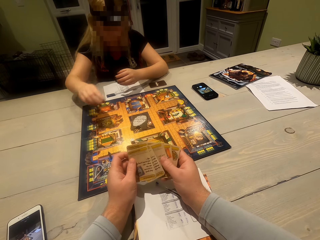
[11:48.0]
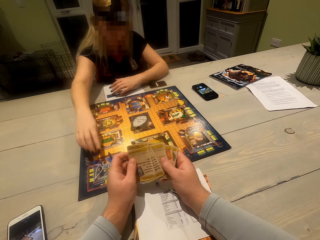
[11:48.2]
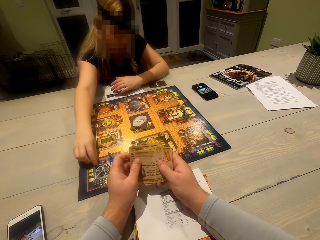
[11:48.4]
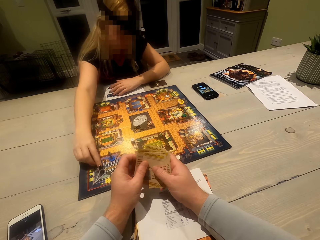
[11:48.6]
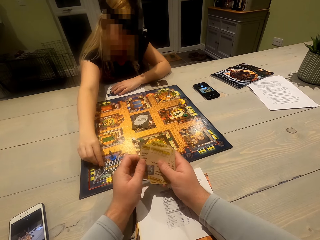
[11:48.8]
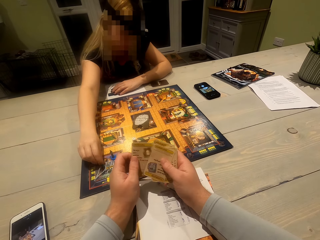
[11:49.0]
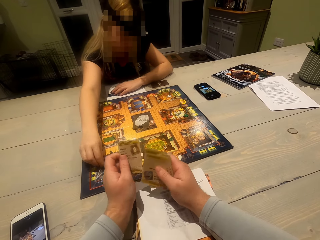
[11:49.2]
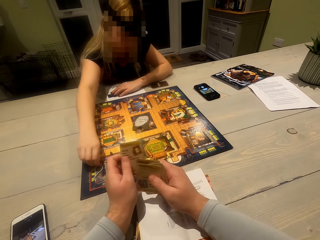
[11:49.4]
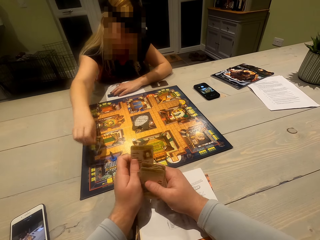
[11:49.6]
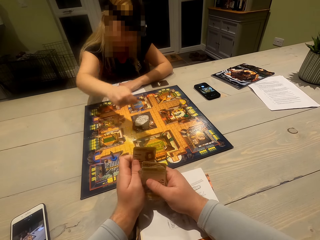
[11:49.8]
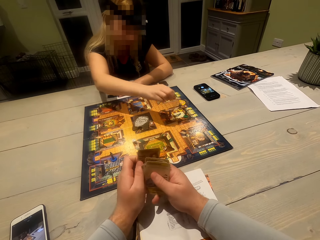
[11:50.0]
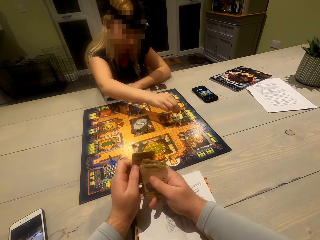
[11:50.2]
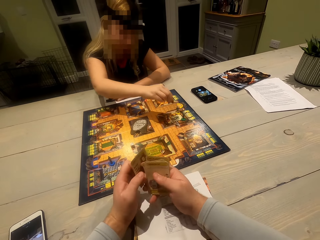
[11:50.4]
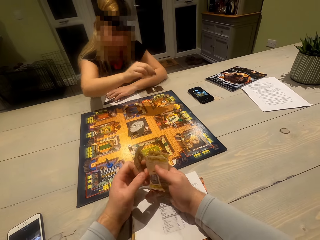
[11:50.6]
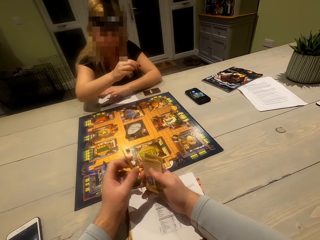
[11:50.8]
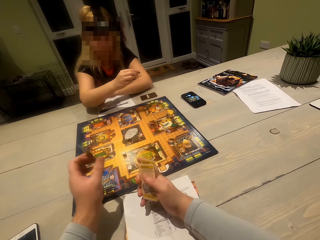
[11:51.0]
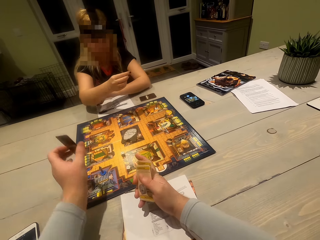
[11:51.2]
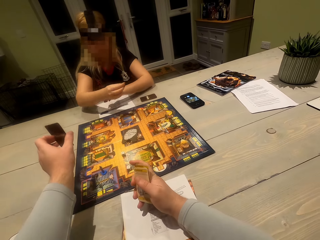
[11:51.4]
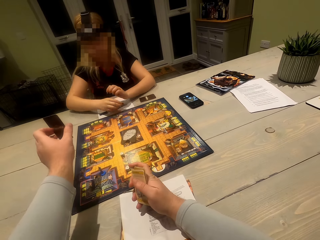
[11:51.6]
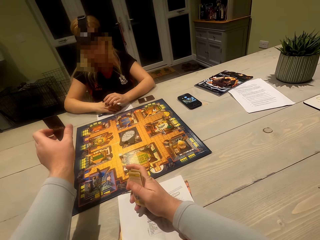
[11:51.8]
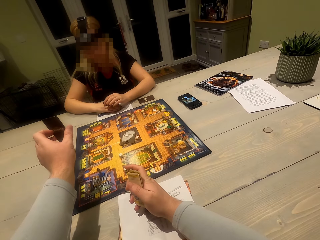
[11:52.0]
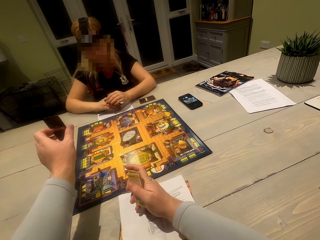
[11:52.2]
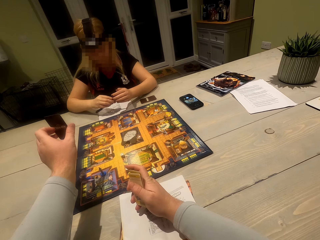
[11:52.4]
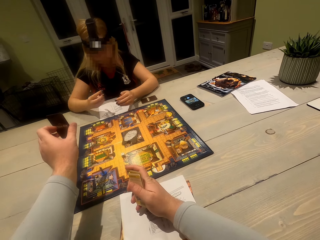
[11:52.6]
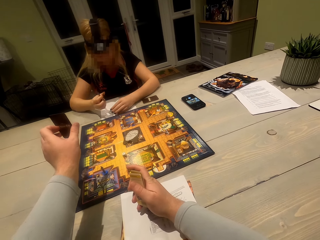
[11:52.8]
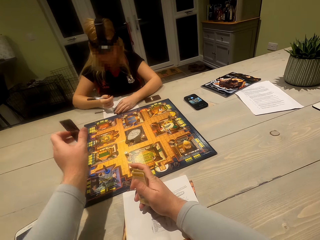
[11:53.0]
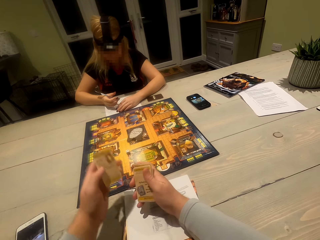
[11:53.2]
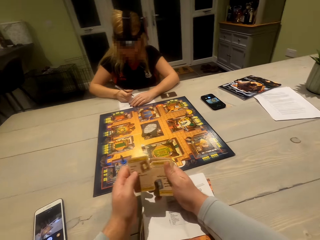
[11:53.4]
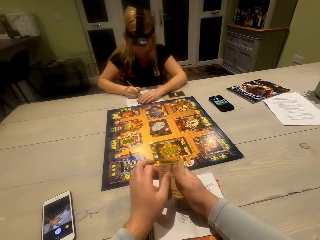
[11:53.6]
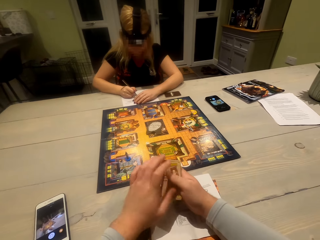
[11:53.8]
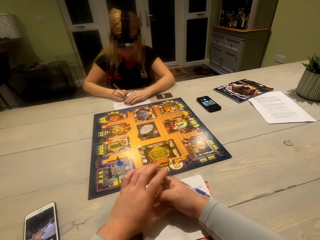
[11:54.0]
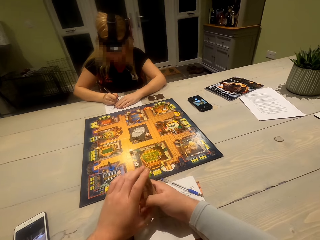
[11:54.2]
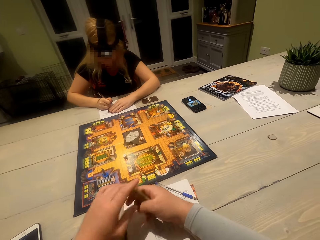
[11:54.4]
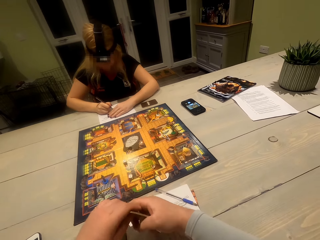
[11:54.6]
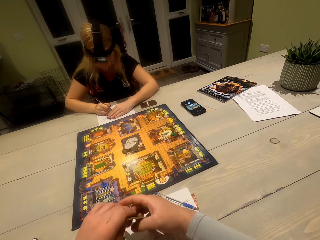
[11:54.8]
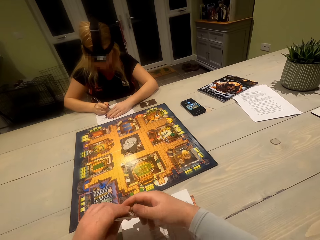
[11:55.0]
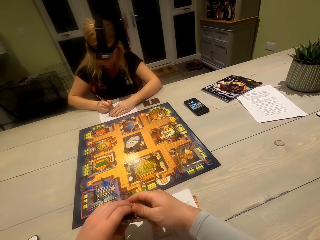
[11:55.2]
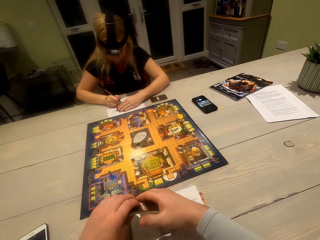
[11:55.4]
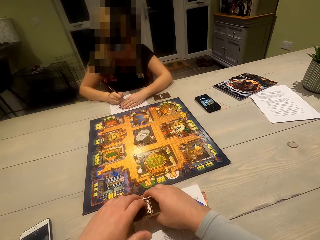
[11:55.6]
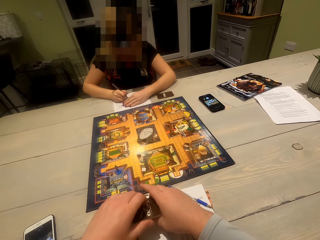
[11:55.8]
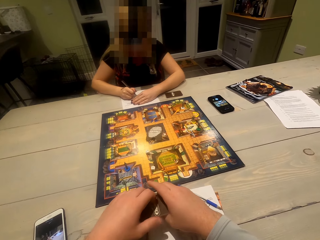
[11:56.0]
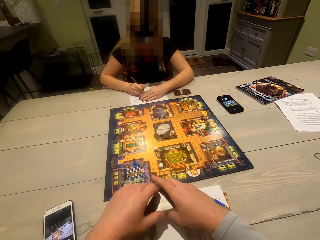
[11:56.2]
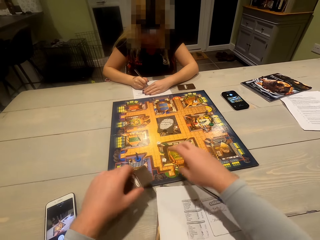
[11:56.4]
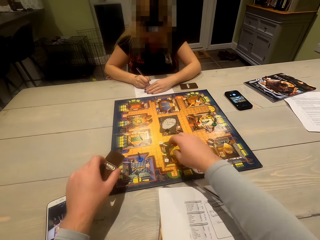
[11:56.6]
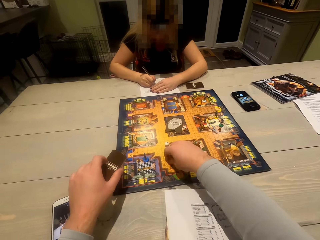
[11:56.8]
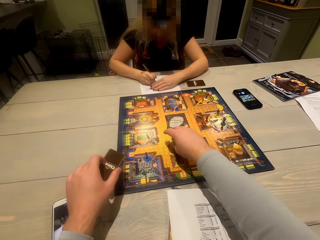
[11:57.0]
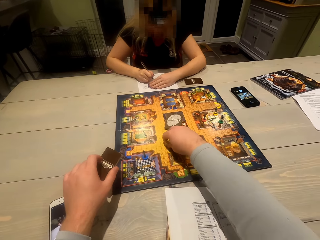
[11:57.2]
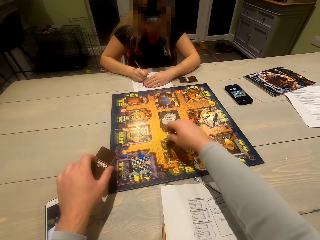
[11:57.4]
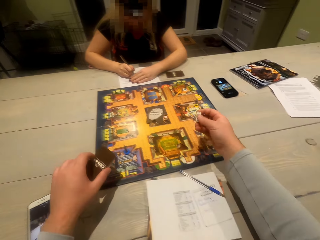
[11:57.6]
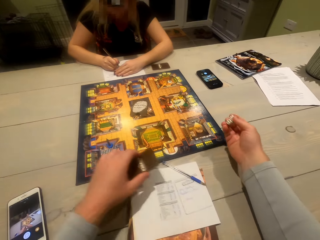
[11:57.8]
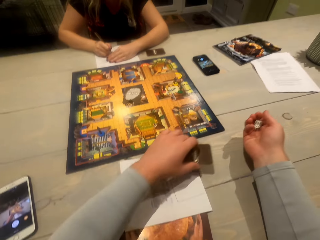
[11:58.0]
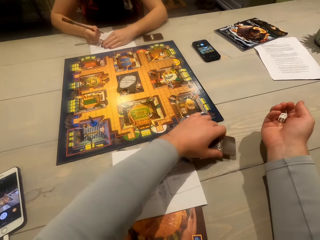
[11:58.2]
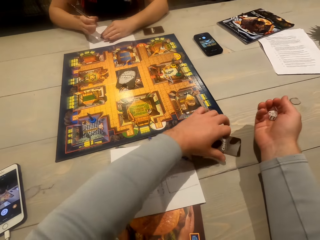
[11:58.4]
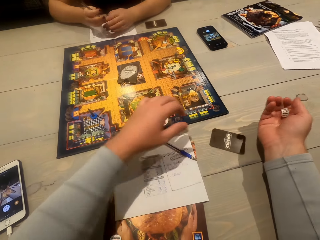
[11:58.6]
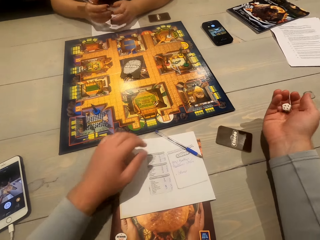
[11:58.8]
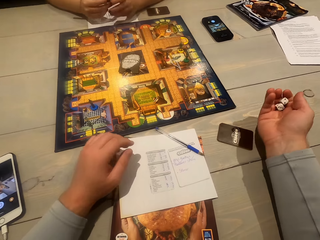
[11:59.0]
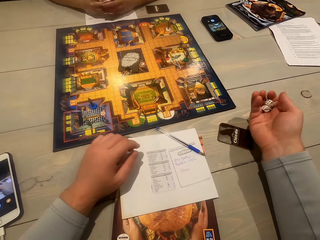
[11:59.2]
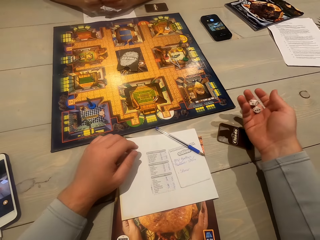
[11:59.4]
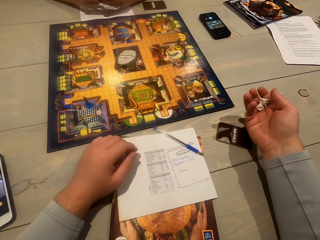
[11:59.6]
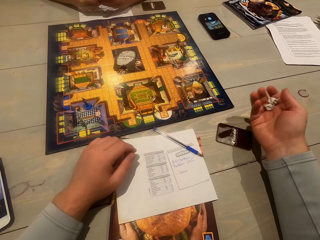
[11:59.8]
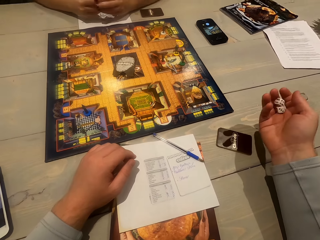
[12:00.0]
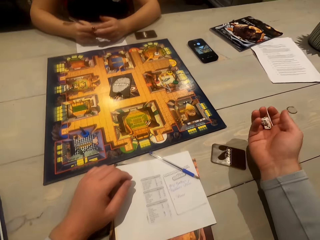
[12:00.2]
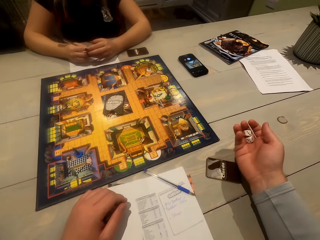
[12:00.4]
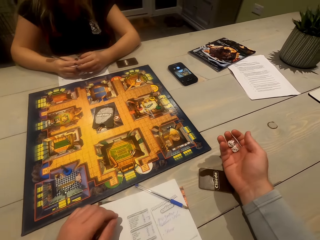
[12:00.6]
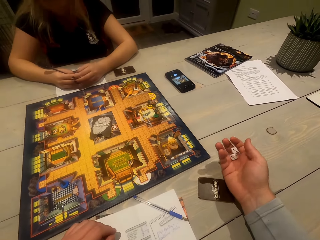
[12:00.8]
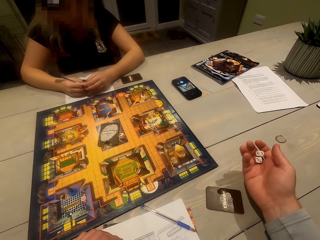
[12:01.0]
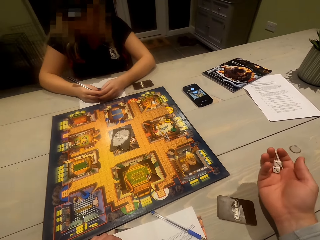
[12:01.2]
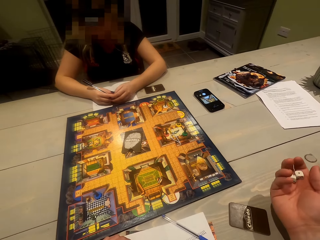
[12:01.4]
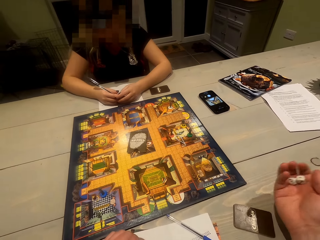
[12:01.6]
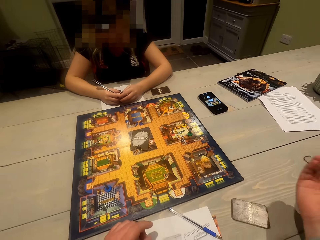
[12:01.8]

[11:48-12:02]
A woman adjusts a weapon token on the board. The woman picks up something on the board. The woman puts something on the board. The woman moves her hands and adjusts her hands. The camera wearer shows a card to the woman. The woman picks up a pen and adjusts the pen. The camera wearer adjusts the cards and holds the cards. The woman writes on the paper with the pen. The camera wearer picks up the dice on the board. They put the cards on the table. They roll the dice. They shake the dice. The woman adjusts the pen in her hands.

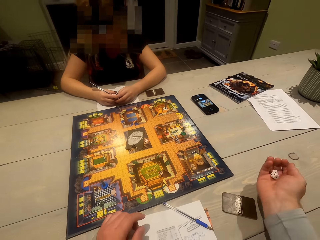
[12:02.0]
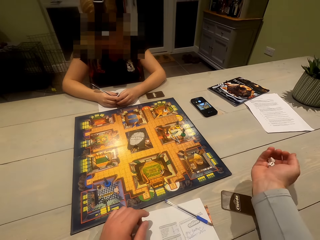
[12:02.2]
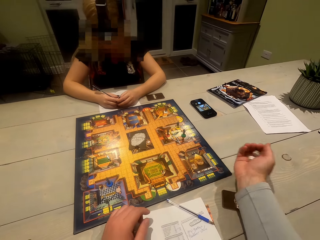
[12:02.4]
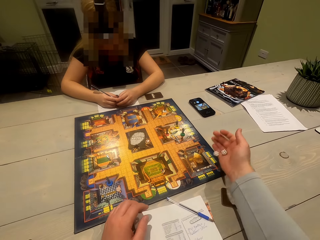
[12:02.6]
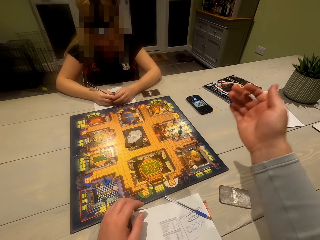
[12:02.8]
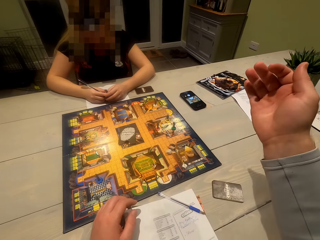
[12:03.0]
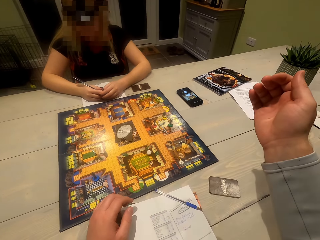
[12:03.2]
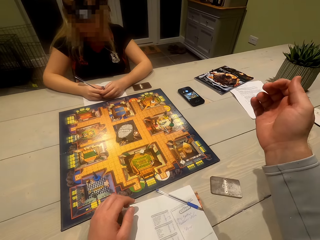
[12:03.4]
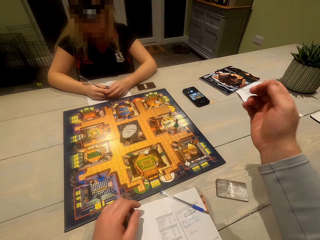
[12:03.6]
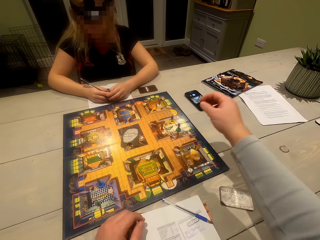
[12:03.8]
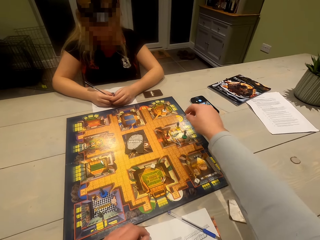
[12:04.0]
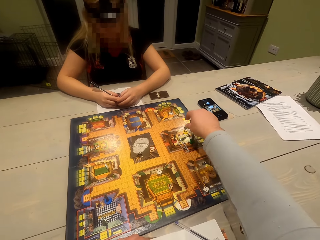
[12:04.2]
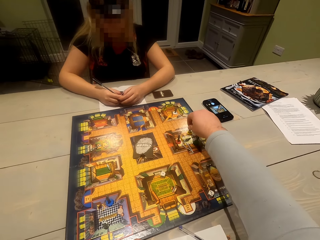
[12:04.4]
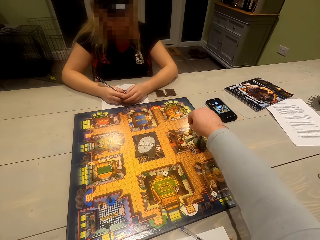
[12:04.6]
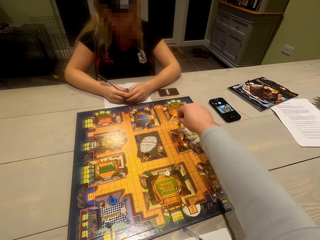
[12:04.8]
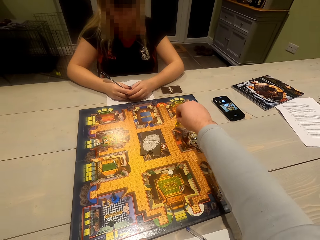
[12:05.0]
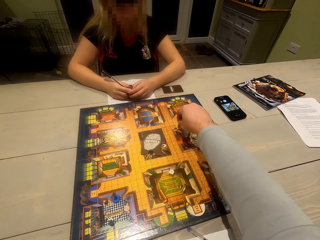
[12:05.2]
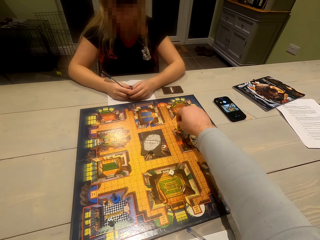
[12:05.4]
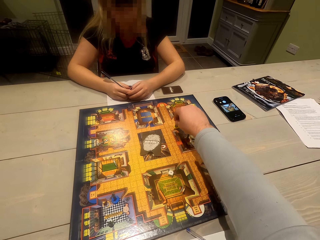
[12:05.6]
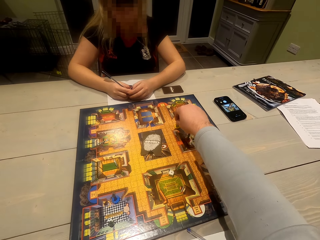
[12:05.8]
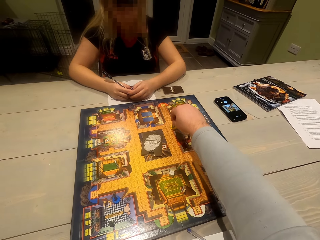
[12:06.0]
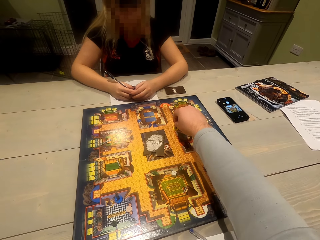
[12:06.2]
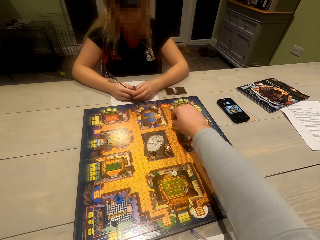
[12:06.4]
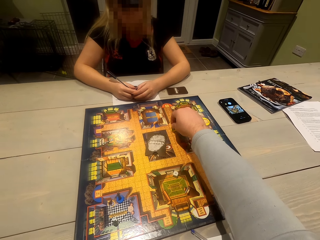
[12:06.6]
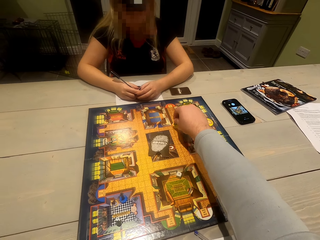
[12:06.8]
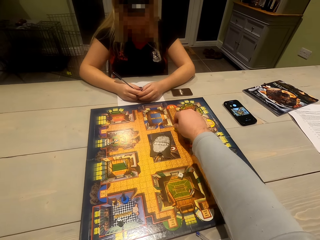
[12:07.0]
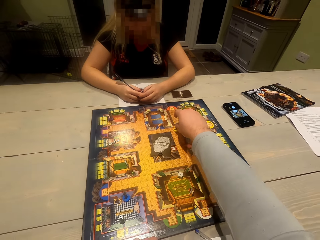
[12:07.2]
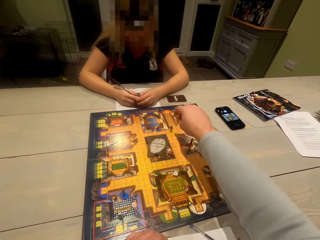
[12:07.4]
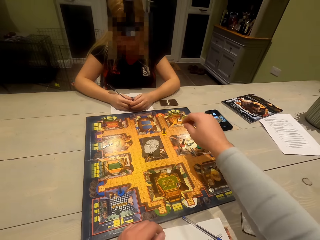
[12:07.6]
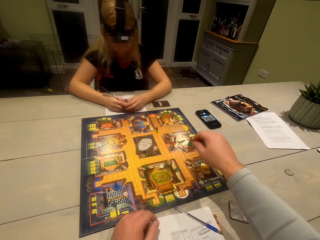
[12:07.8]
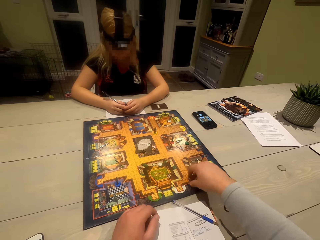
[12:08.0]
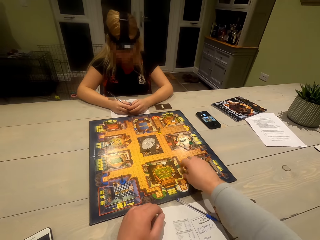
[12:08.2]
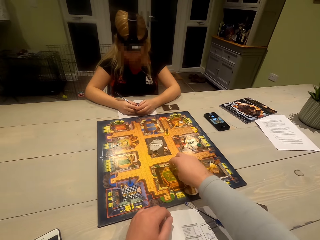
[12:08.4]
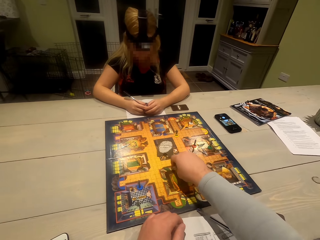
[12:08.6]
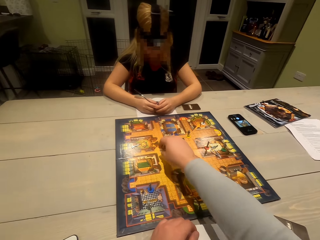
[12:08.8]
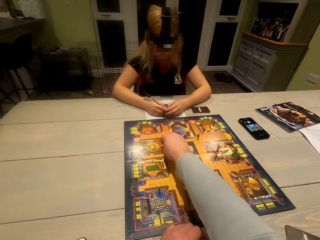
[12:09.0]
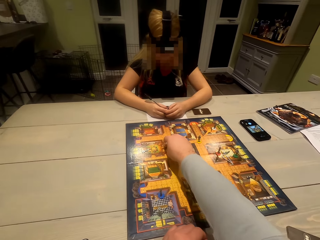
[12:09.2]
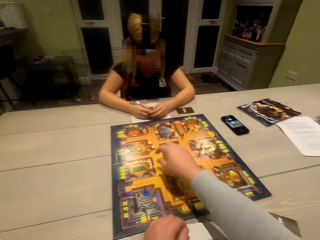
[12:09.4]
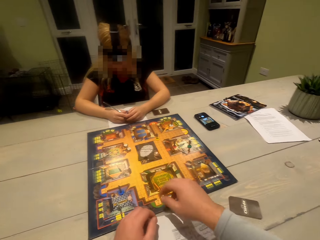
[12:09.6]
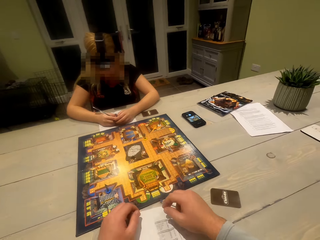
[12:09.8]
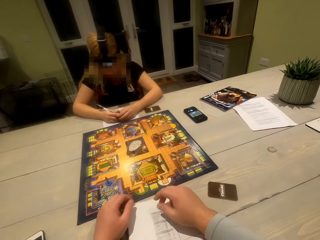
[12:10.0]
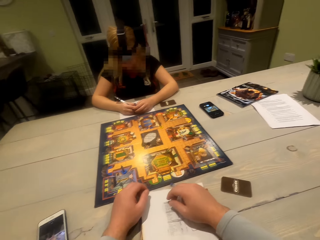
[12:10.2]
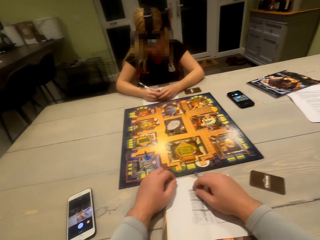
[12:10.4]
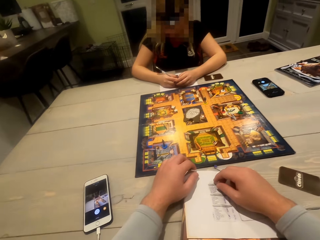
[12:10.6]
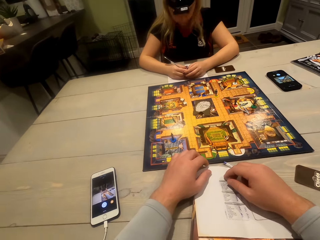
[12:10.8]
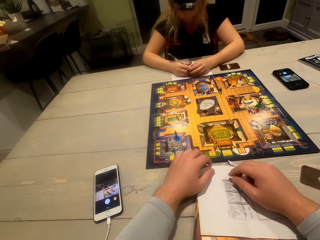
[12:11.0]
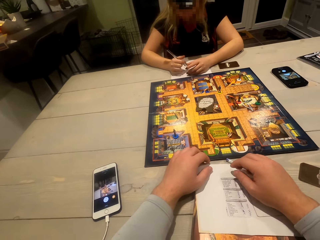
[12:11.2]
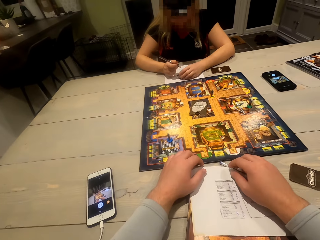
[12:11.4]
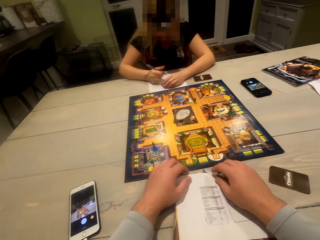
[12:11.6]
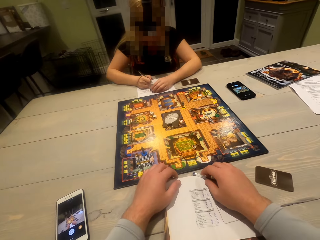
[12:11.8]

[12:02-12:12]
The camera wearer puts the dice on the board. They move a token on the board. They pick up the dice on the board. They adjust the dice on the board. They put the dice on the board. They look around.
